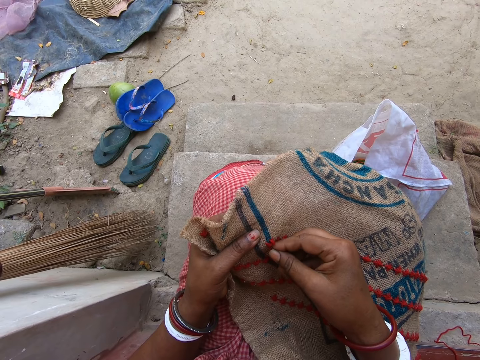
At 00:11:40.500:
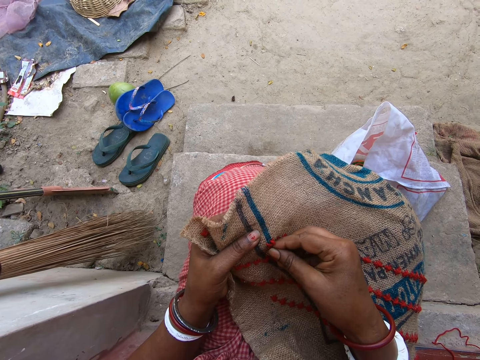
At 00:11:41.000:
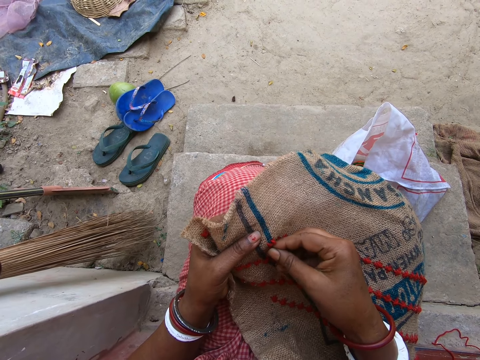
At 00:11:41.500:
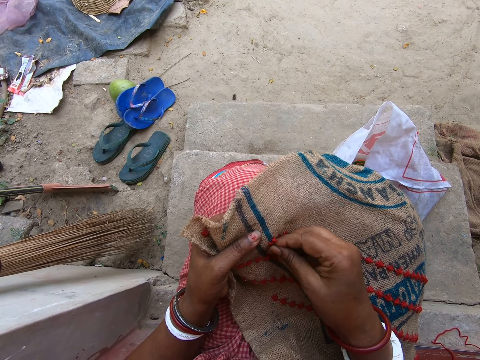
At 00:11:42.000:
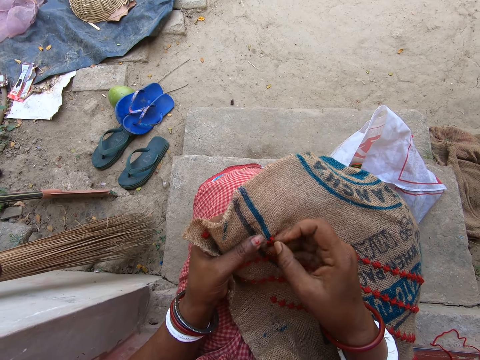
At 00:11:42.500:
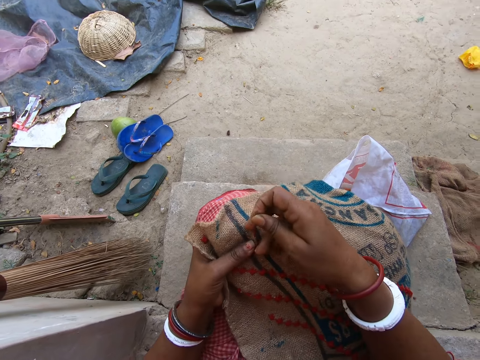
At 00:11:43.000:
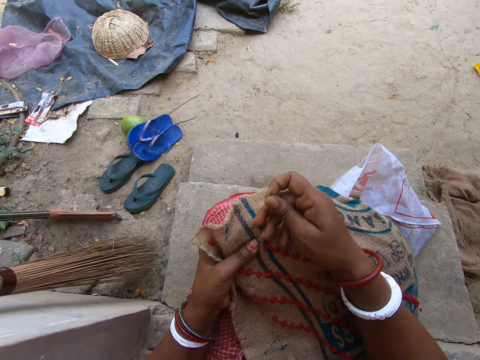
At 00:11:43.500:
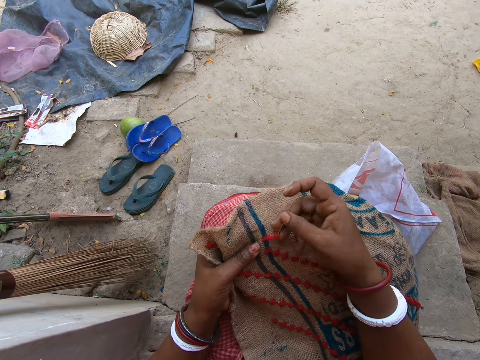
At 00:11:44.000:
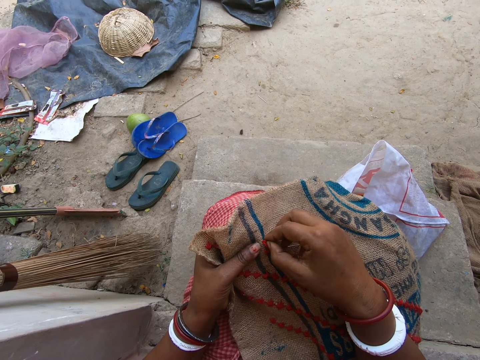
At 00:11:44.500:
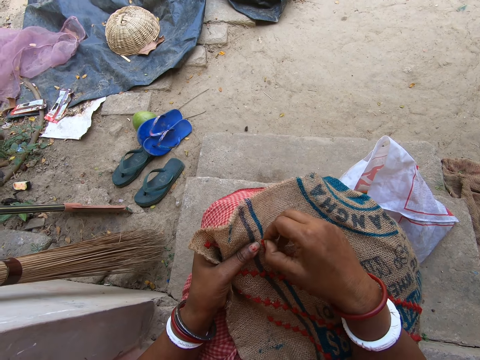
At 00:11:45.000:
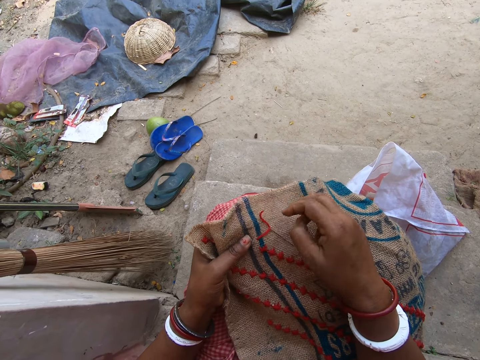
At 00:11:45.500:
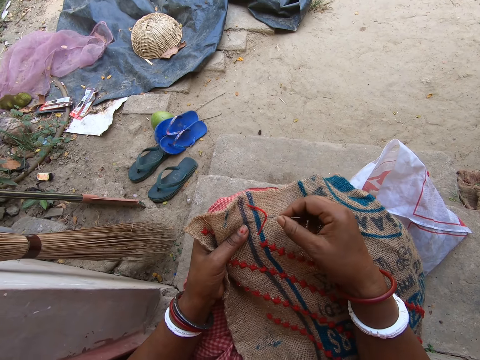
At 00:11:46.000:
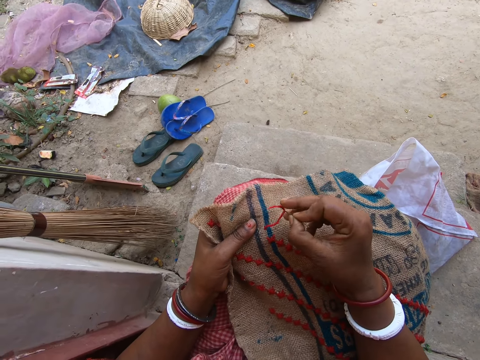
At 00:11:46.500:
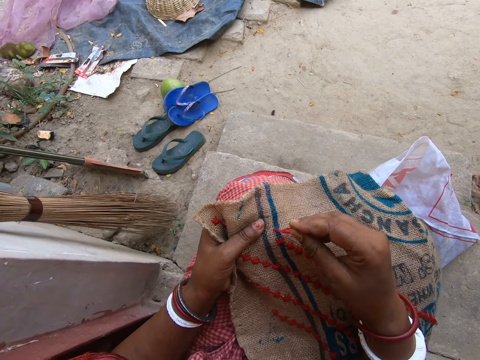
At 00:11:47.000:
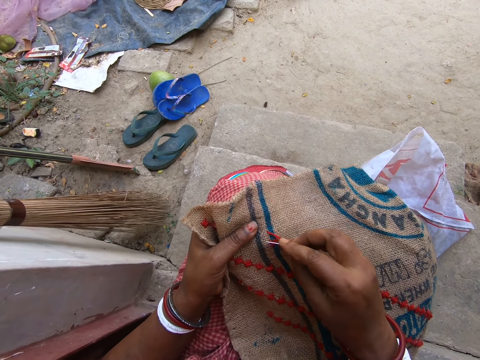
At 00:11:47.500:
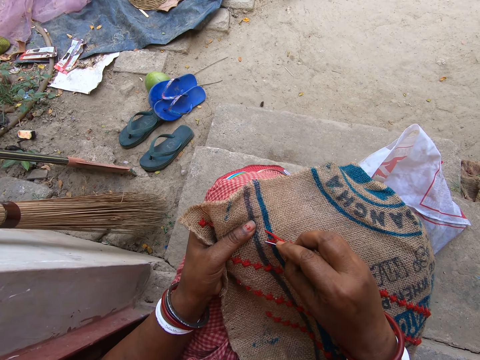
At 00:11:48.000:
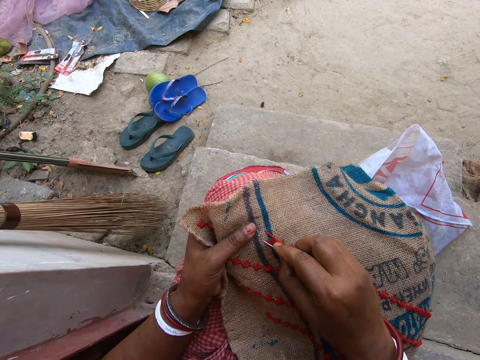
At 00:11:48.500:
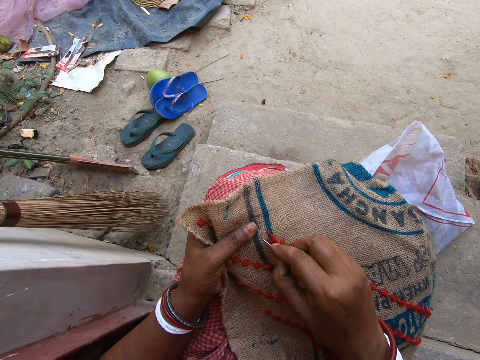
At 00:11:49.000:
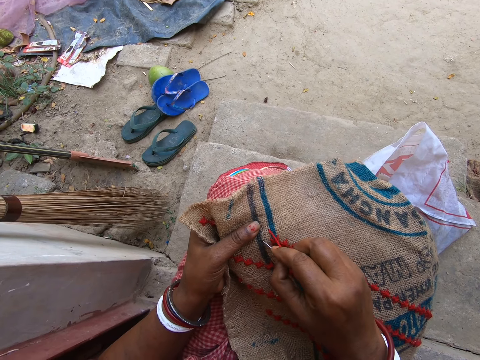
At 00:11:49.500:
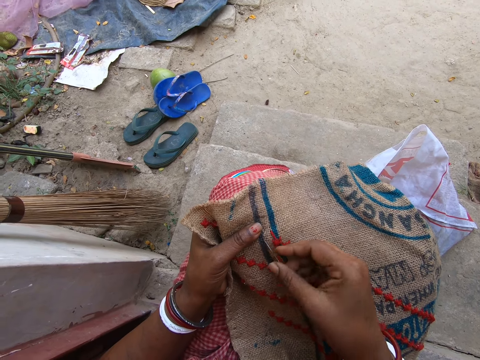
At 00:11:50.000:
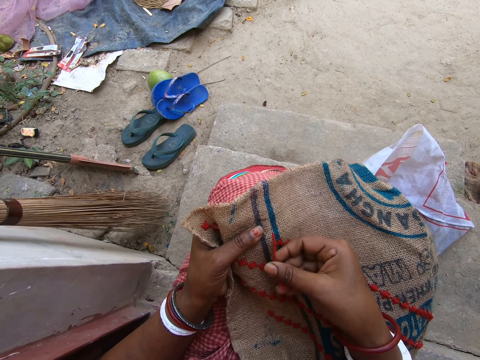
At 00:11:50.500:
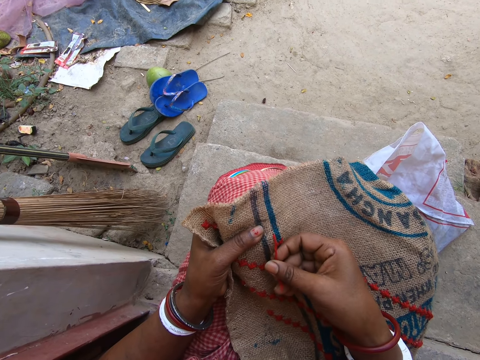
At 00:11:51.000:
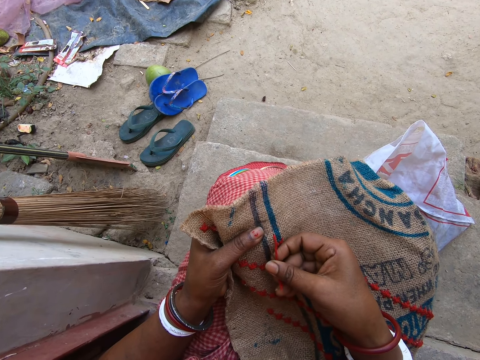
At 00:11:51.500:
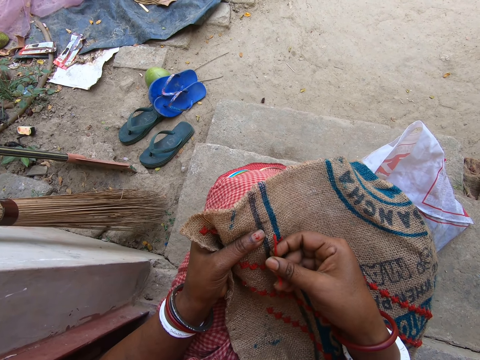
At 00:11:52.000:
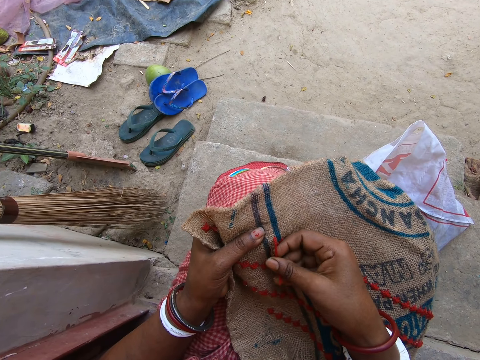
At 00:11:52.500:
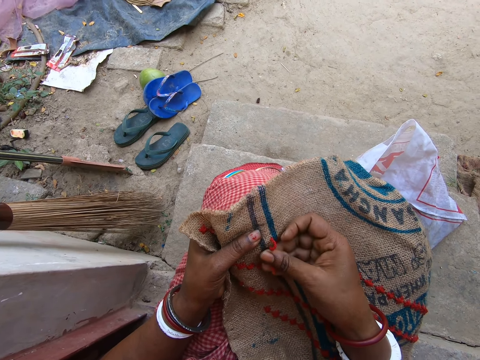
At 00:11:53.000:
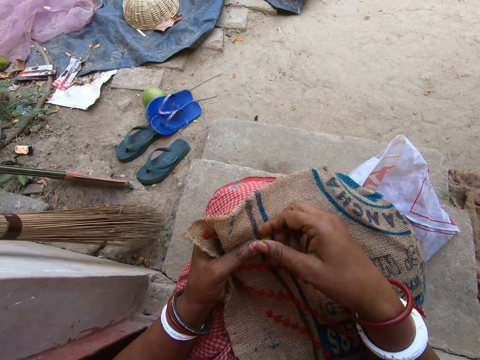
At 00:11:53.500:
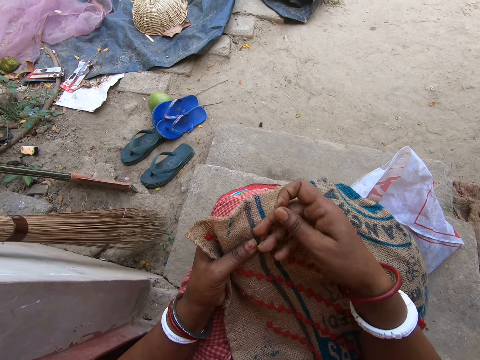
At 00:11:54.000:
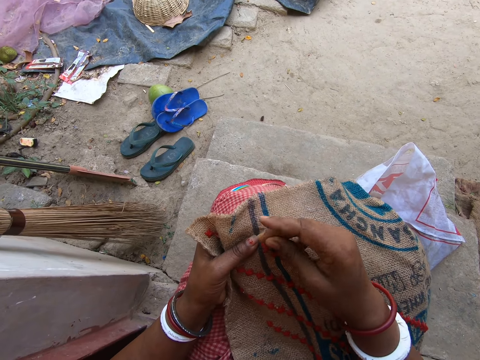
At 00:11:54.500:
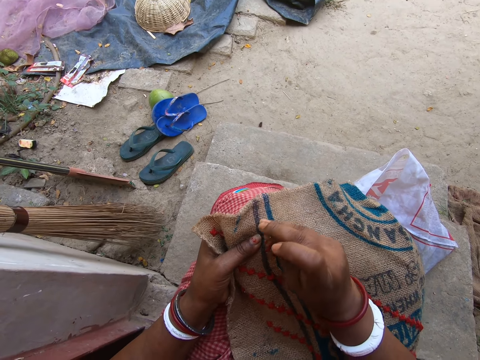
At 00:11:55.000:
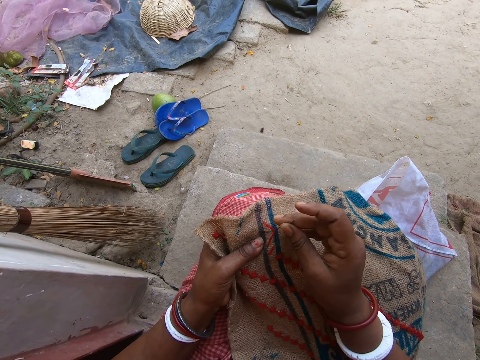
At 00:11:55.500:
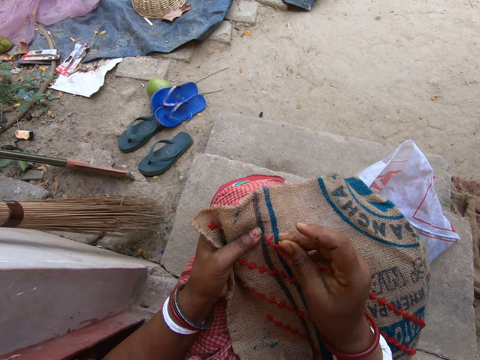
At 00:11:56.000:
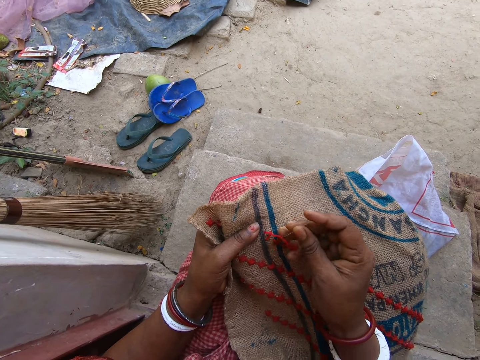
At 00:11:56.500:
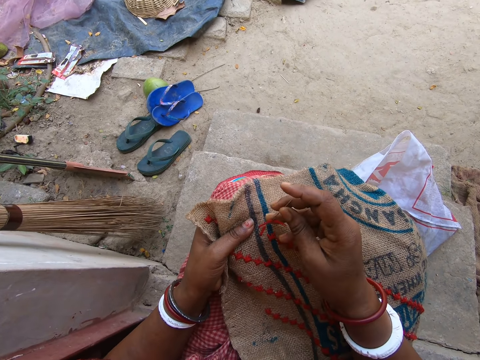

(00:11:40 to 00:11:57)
The camera wearer pulls the needle from the jute sack on her laps with her right hand. She pulls the wool thread with her right hand. She picks the needle from the jute sack on her laps with her right hand. She inserts the needle in her right hand in the jute sack on her laps. She pulls the needle from the jute sack on her laps with her right hand.

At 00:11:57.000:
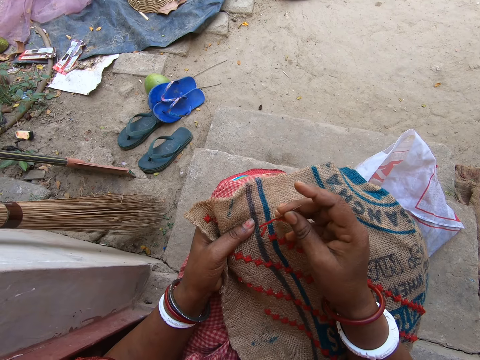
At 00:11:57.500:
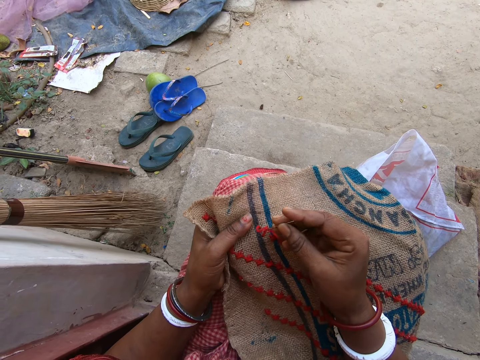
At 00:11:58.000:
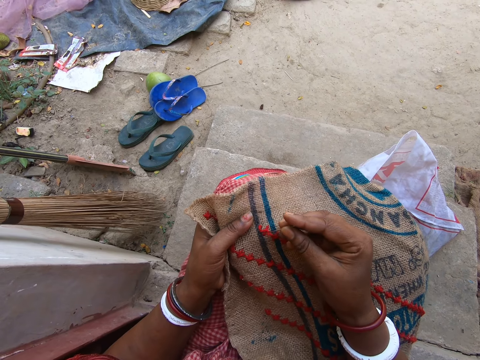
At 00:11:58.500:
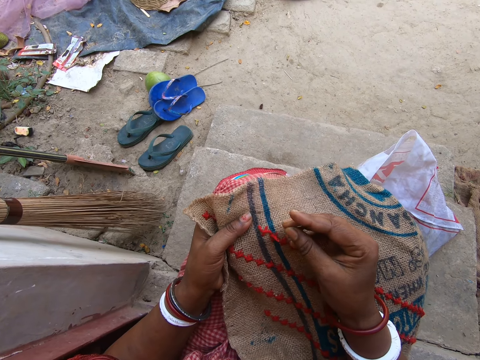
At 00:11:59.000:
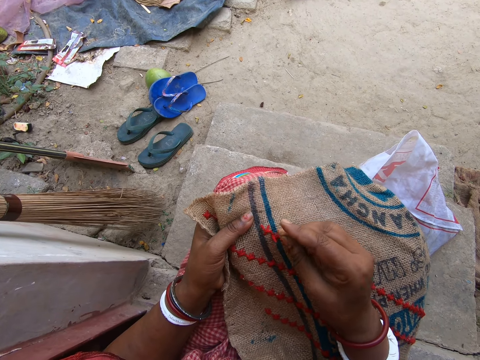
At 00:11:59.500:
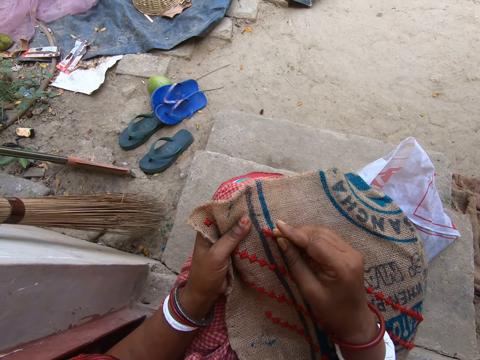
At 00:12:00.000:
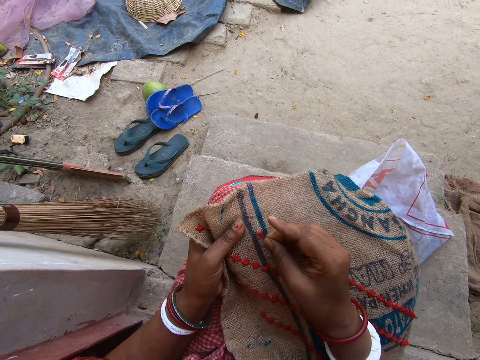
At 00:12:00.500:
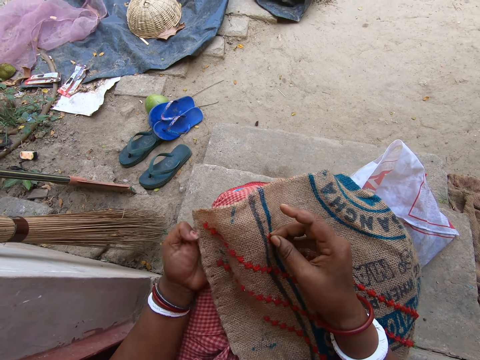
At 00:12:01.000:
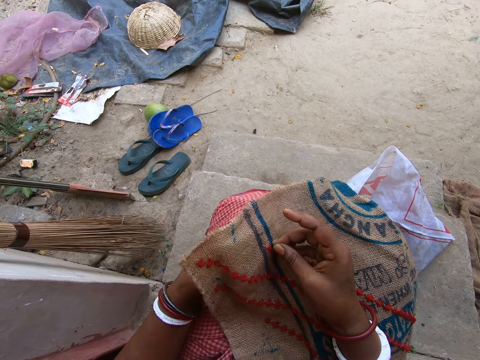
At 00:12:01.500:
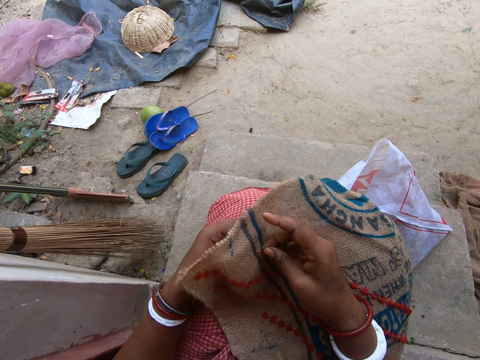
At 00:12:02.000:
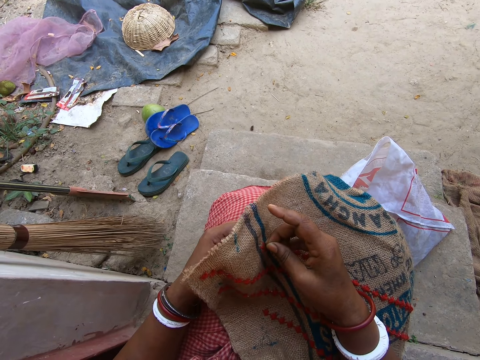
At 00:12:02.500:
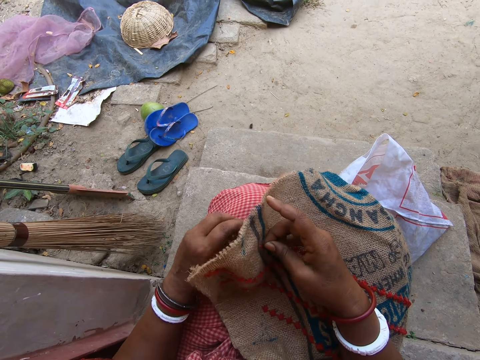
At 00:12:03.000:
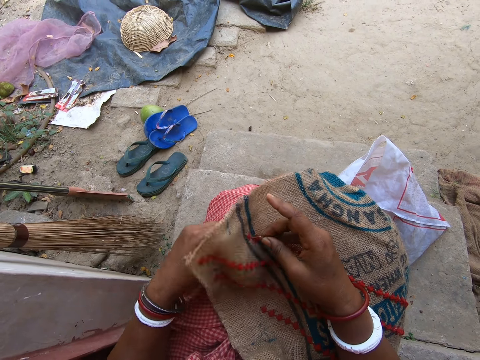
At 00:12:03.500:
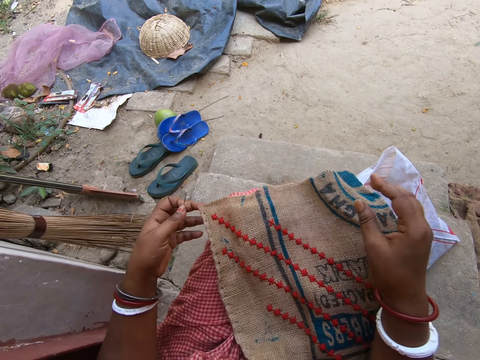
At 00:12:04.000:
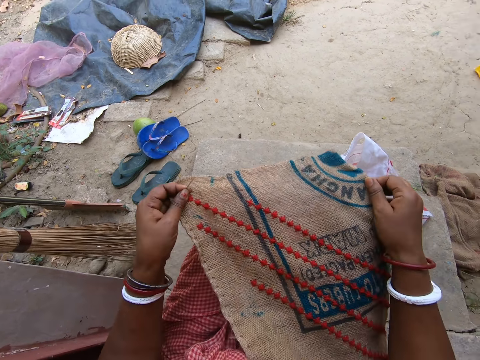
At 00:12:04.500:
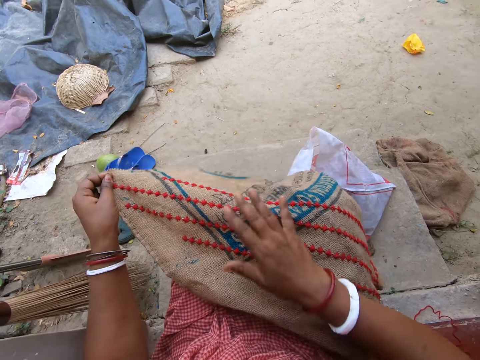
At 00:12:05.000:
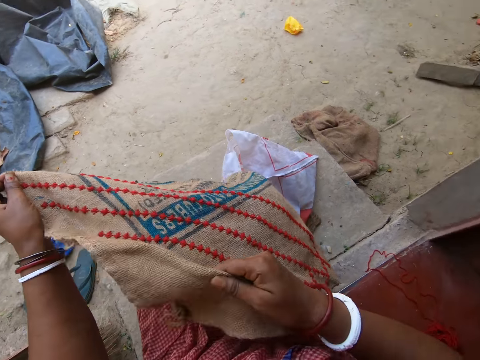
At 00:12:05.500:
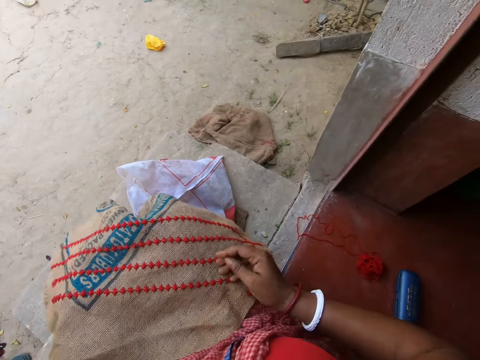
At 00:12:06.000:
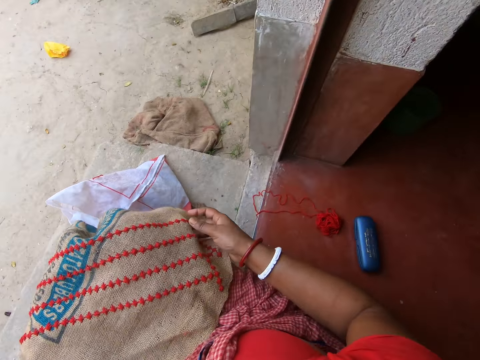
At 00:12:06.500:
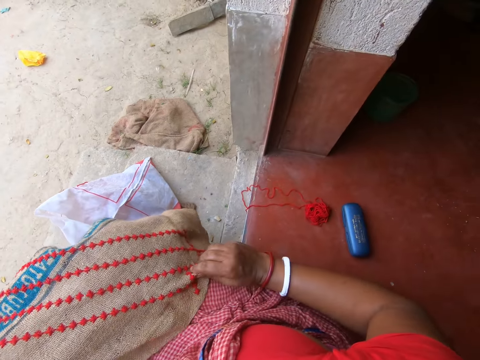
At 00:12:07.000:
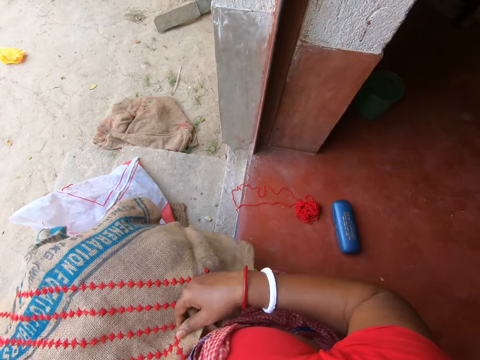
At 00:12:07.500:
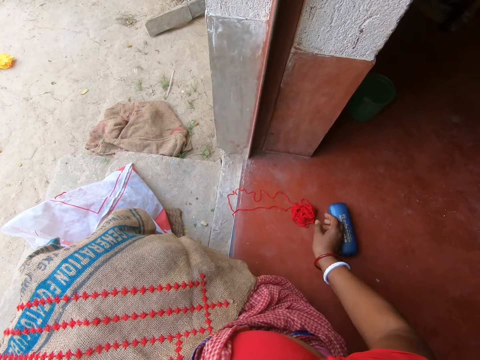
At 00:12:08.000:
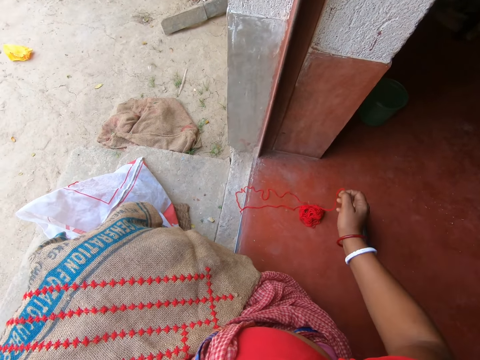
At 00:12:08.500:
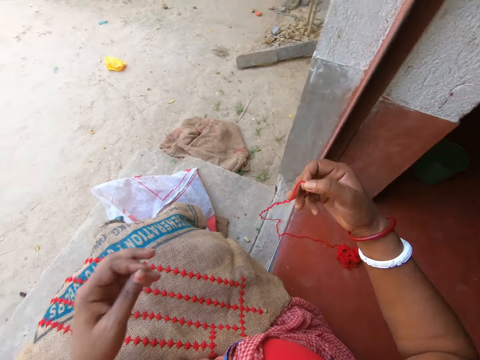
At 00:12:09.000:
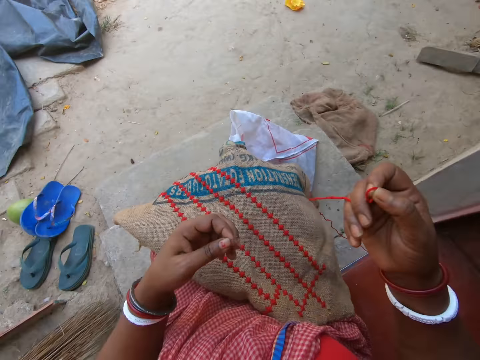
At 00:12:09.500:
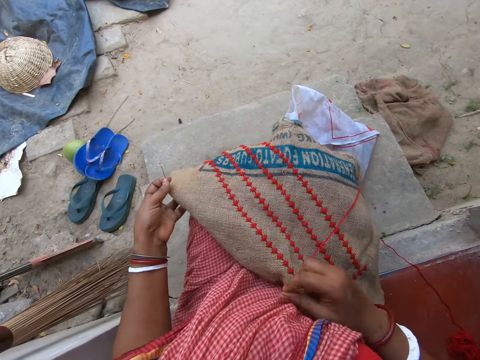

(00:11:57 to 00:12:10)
The camera wearer inserts the needle in her right hand in the jute sack on her laps. She pulls the needle from the jute sack on her laps with her left hand. She adjusts the jute sack on her laps with her hands. She moves a case on the floor with her right hand. She picks the wool thread from a wool spool on the floor with her right hand. She adjusts the jute sack on her laps with her hands.
